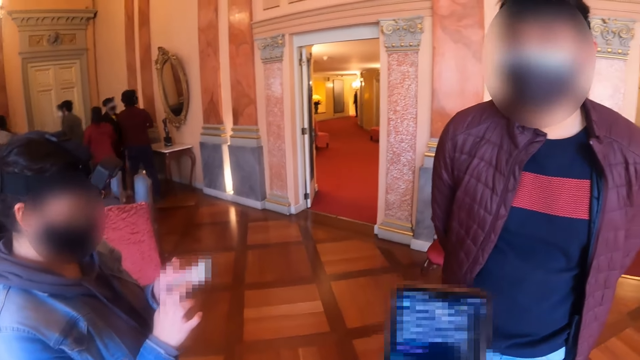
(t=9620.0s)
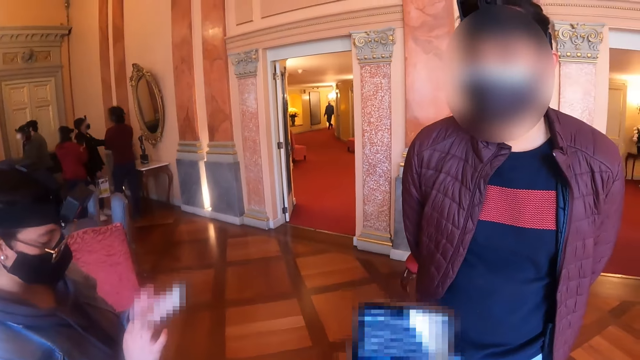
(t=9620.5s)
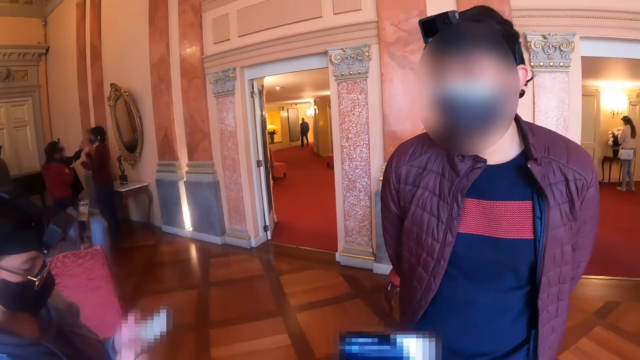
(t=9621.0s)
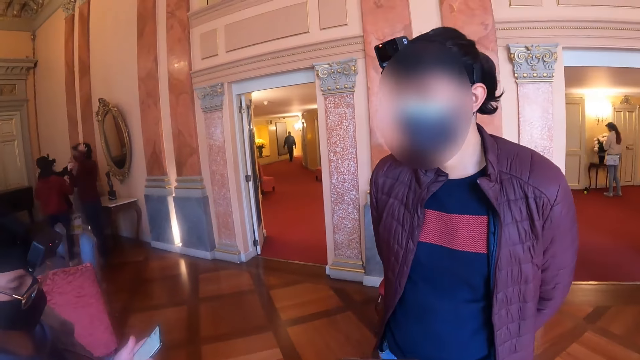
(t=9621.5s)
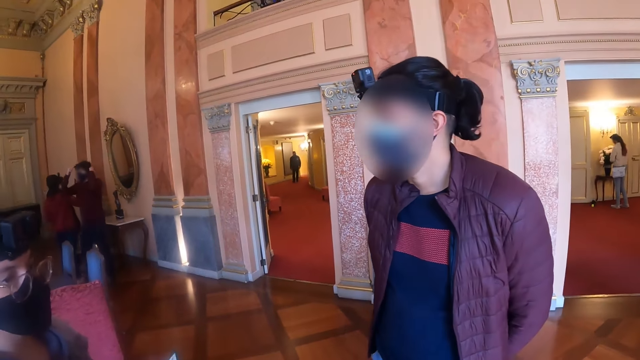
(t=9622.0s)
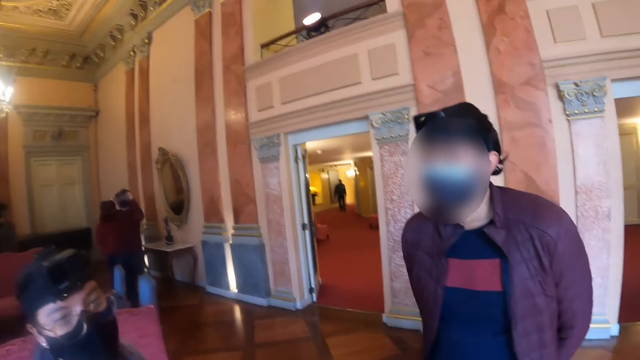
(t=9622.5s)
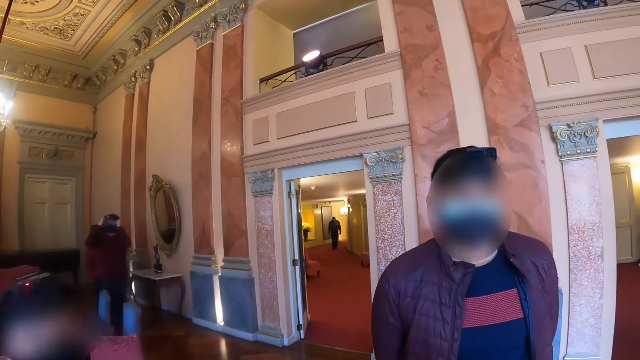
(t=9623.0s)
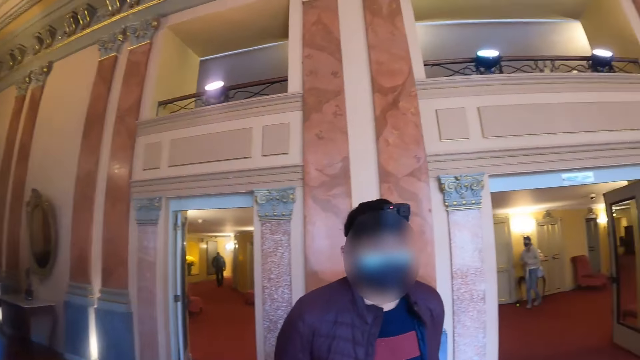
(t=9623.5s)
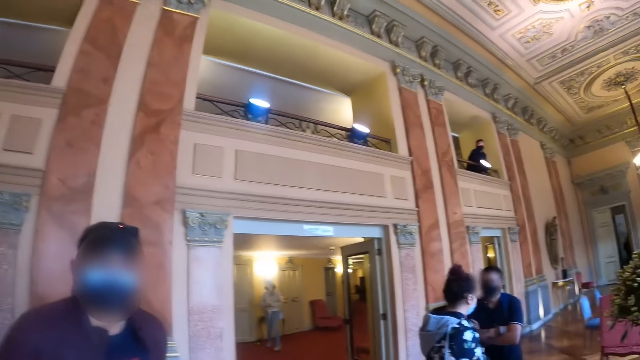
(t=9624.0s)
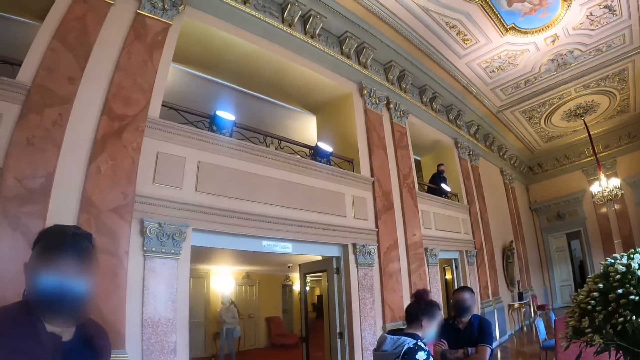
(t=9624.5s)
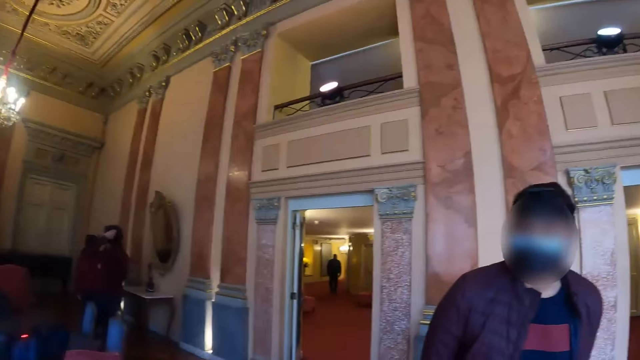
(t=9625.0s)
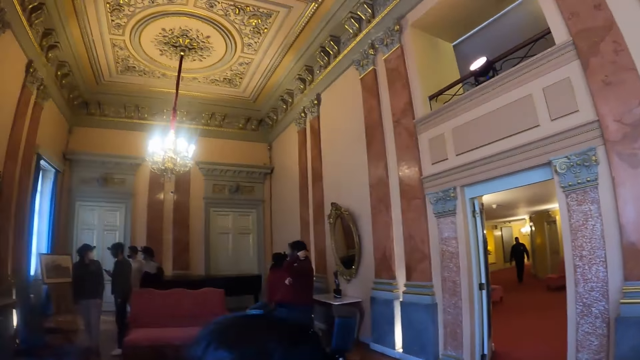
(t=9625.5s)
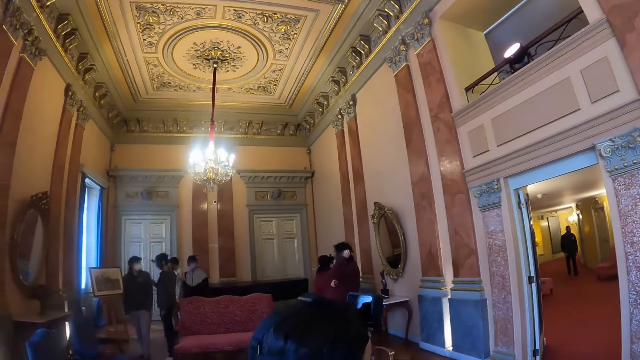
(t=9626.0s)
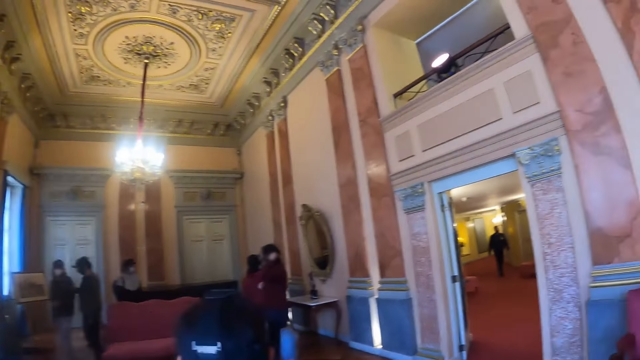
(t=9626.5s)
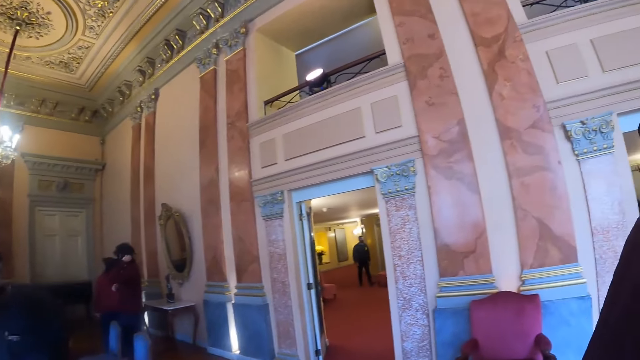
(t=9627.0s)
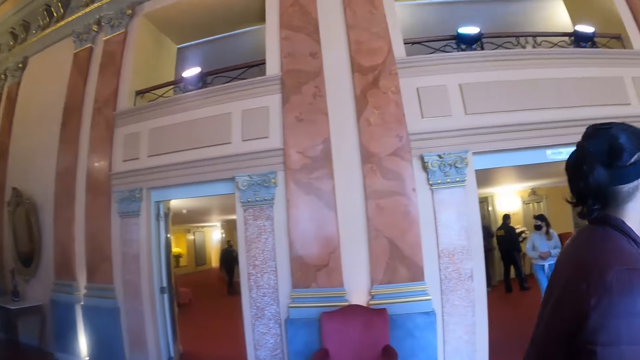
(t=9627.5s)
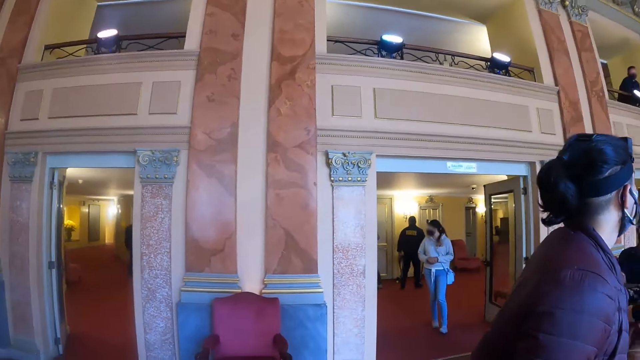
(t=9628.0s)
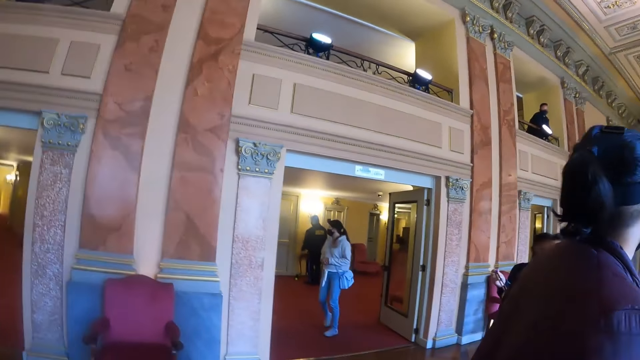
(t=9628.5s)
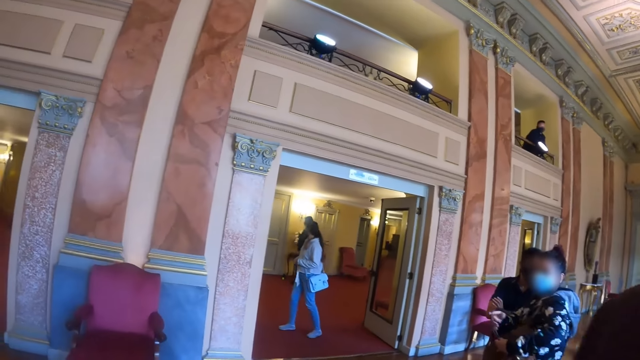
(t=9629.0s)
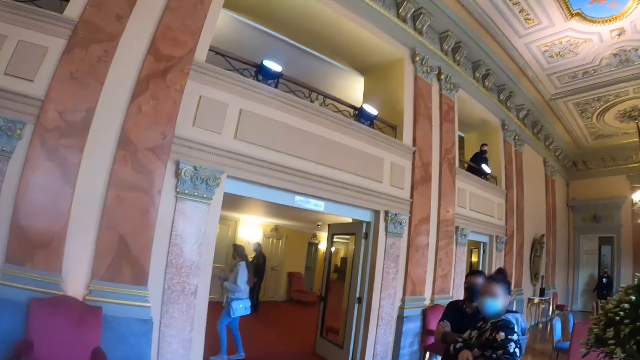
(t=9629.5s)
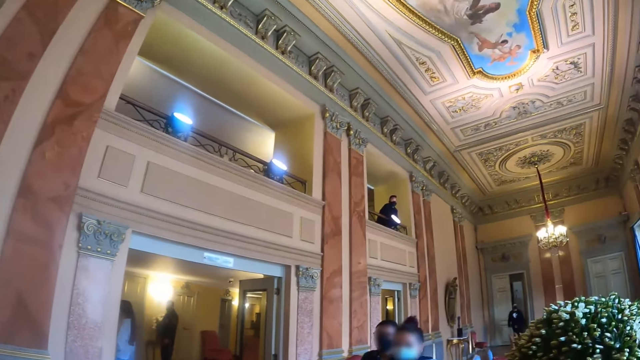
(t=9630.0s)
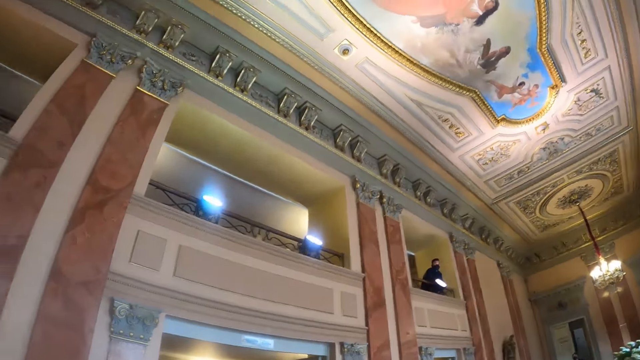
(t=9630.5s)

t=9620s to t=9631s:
The camera wearer looks around.

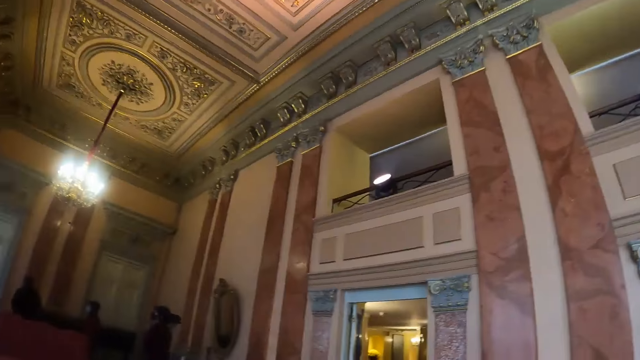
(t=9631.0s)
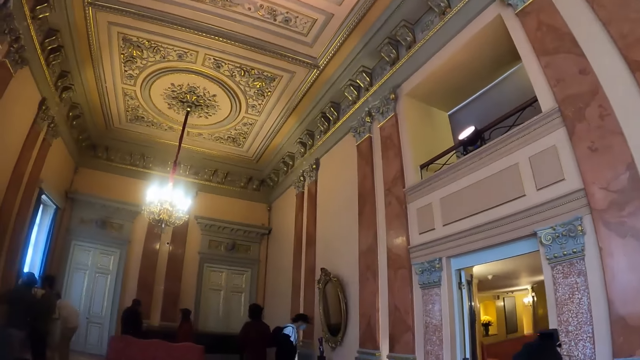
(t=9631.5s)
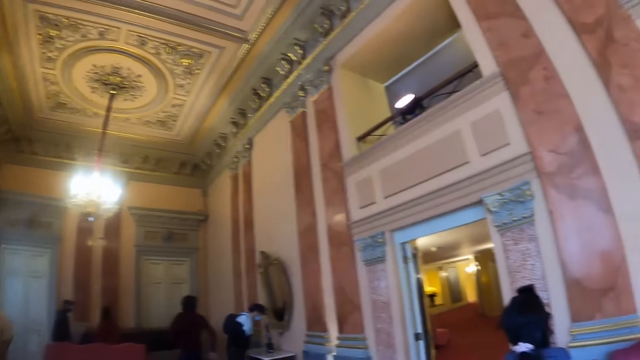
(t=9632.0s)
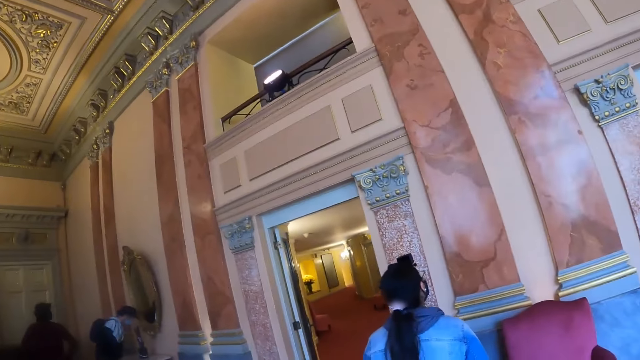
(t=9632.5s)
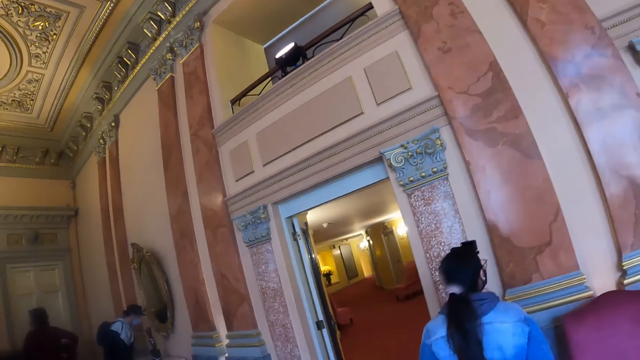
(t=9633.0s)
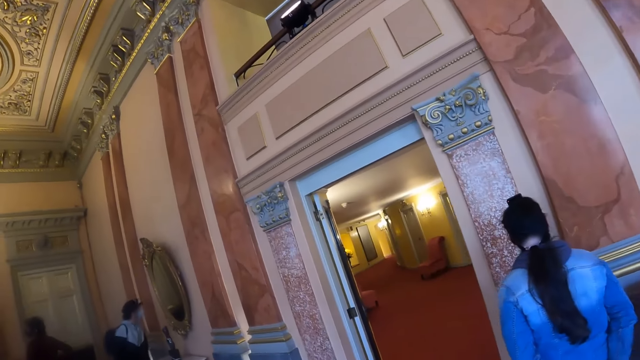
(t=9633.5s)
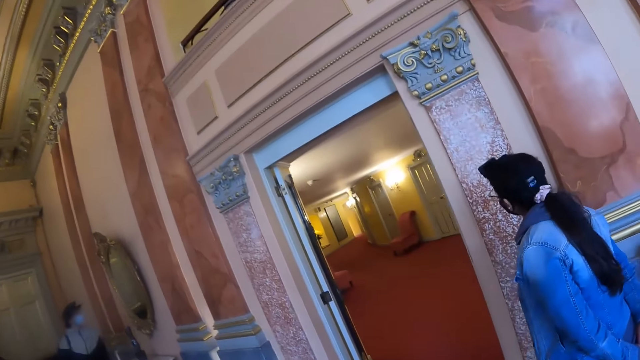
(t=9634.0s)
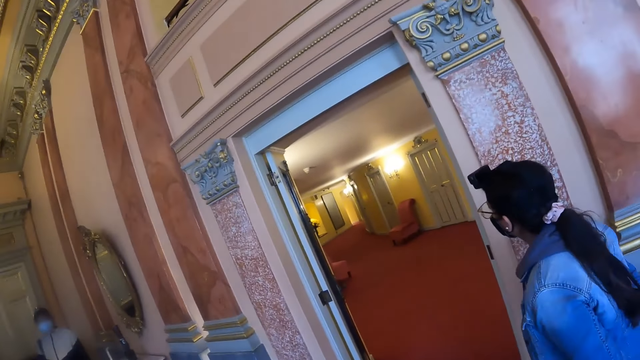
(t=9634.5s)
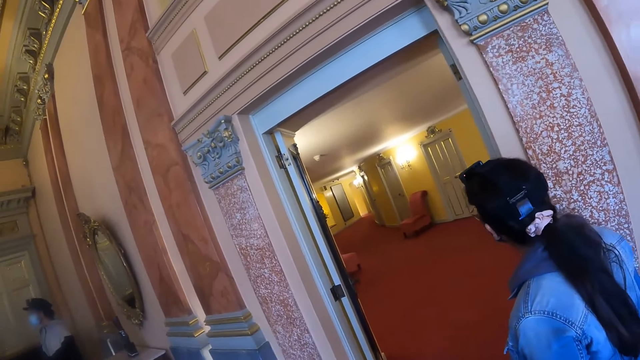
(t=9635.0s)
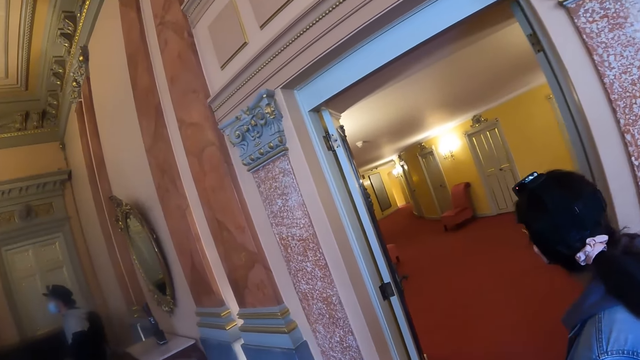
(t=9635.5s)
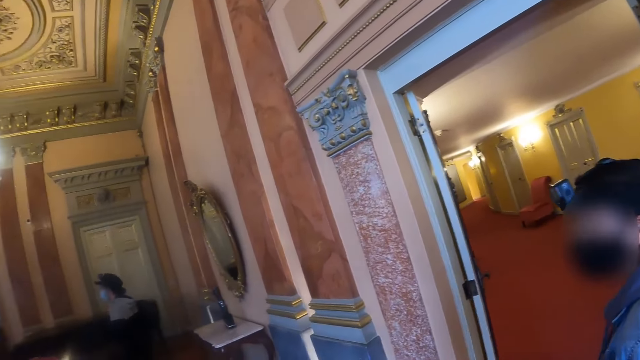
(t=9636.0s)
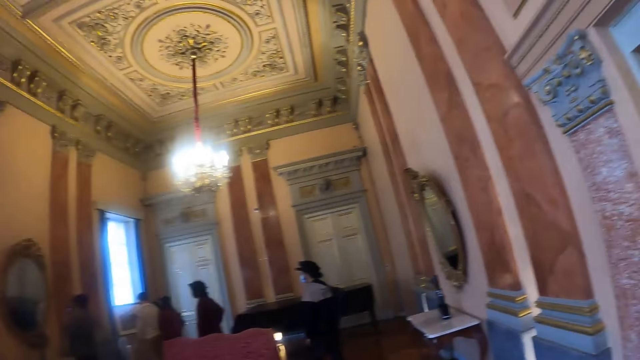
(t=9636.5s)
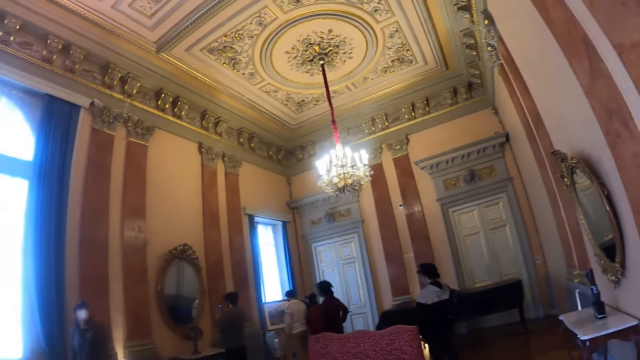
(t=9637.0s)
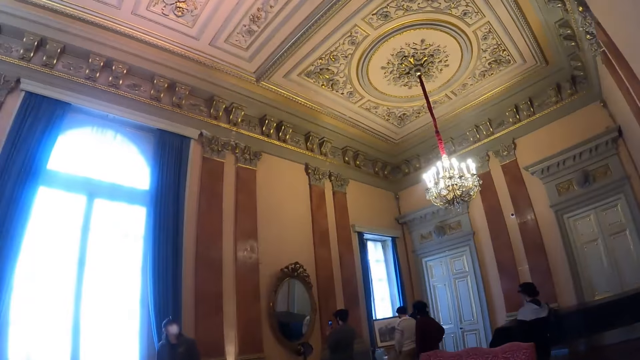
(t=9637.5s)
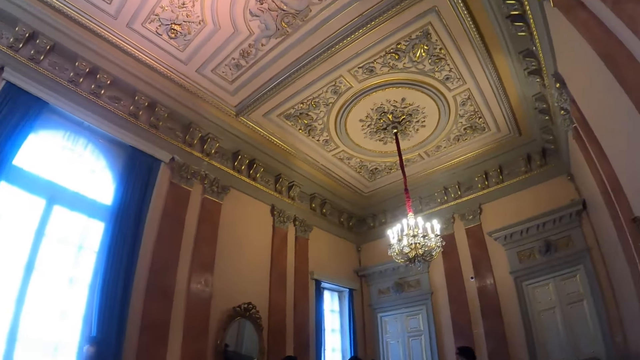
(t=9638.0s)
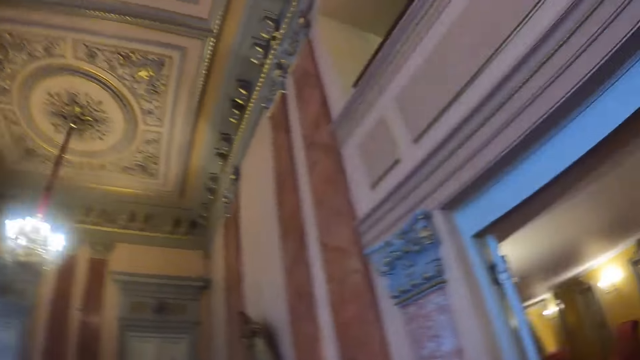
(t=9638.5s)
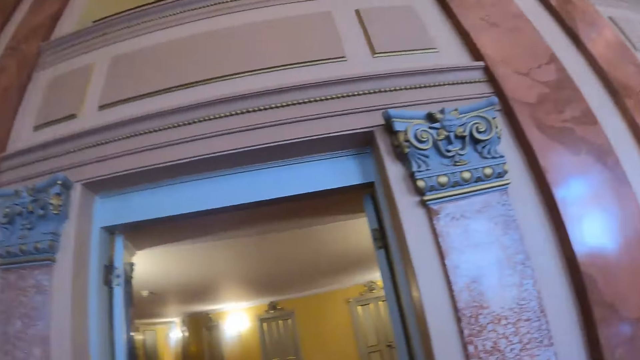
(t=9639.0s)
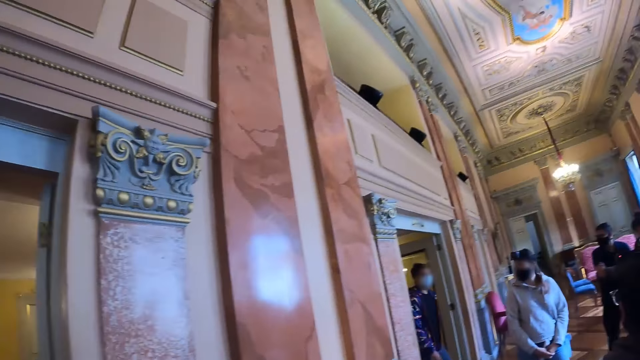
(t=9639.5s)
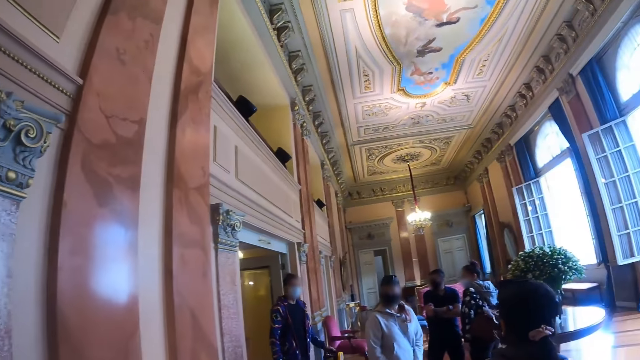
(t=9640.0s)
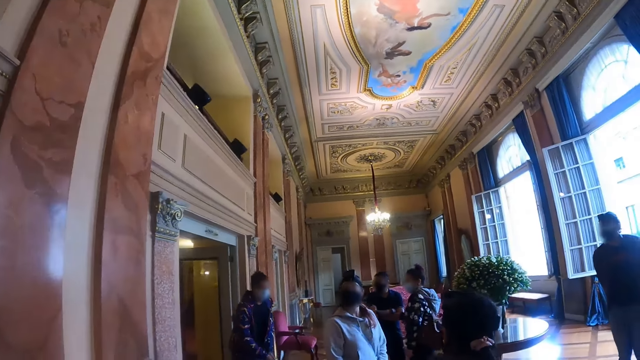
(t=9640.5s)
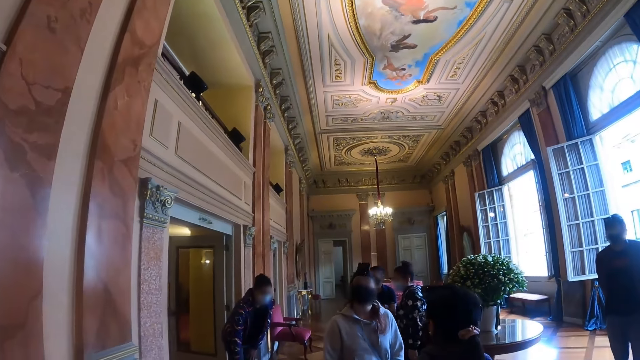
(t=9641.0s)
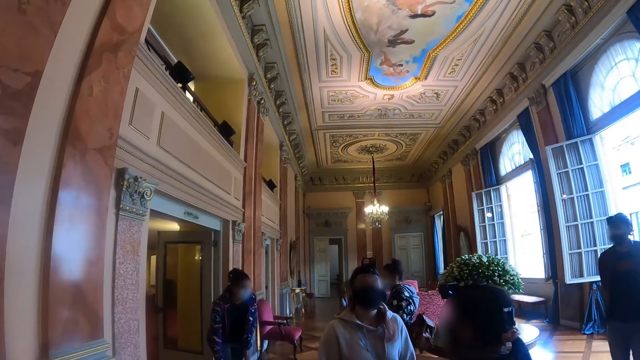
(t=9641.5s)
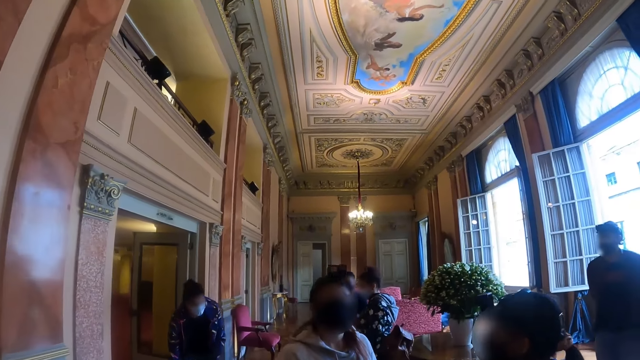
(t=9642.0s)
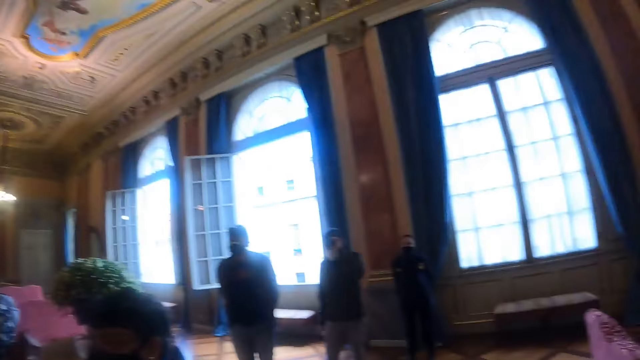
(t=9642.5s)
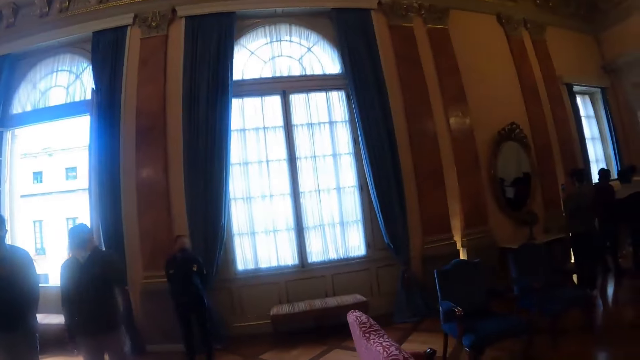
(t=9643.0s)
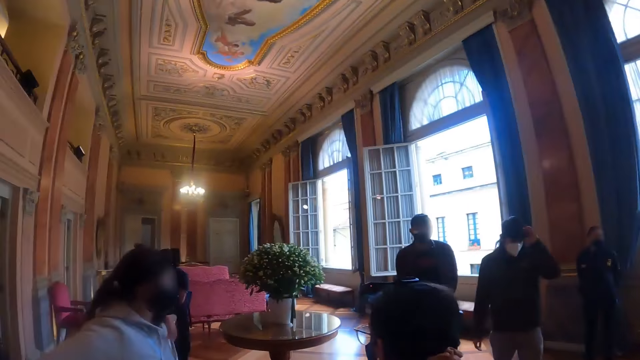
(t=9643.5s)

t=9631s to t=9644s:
The camera wearer walks around. They turn around.
